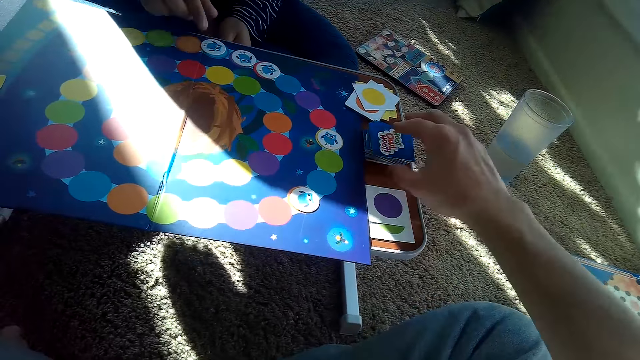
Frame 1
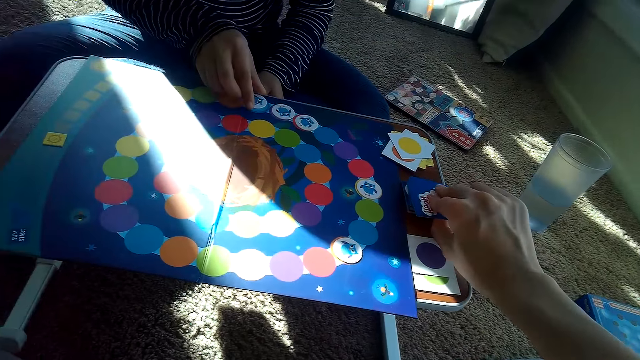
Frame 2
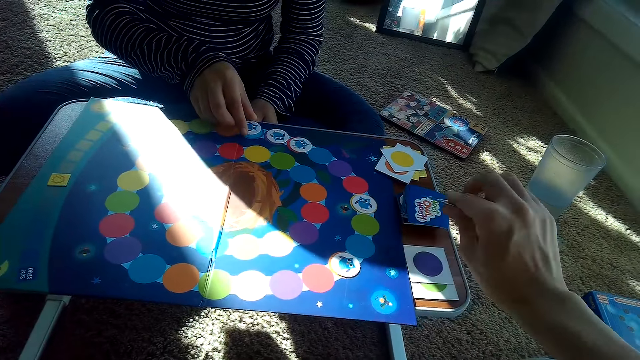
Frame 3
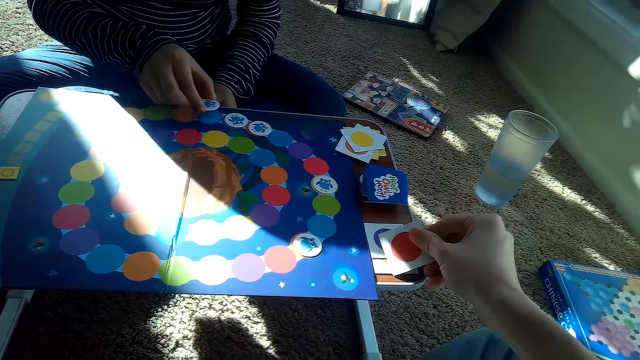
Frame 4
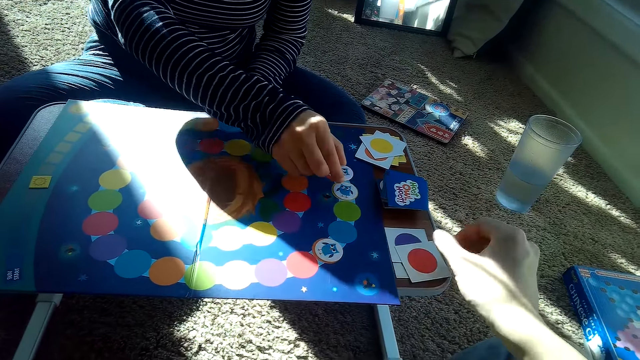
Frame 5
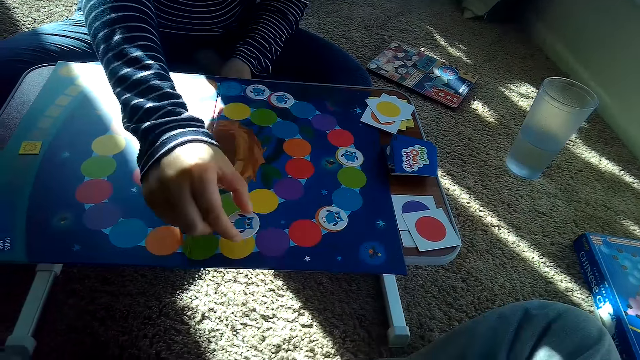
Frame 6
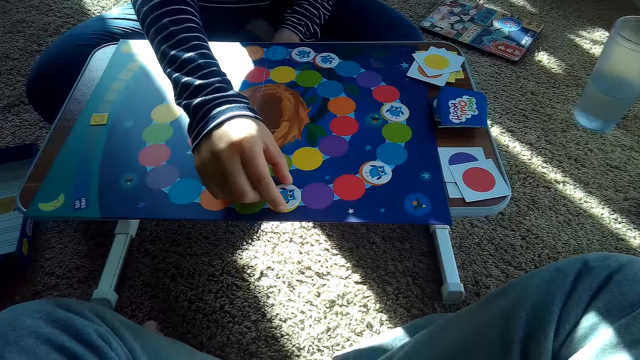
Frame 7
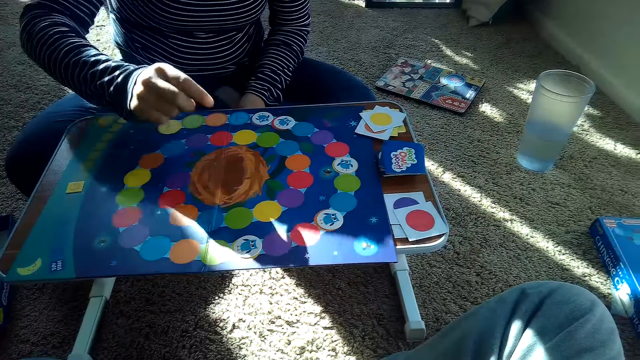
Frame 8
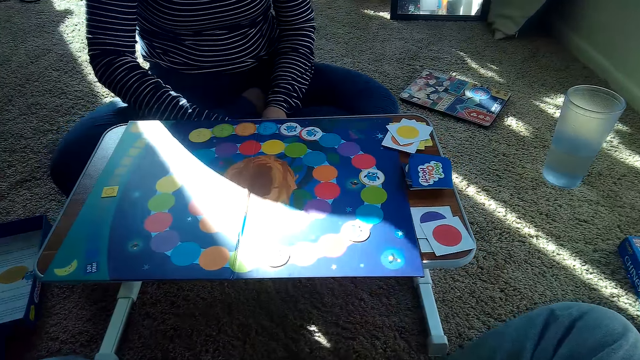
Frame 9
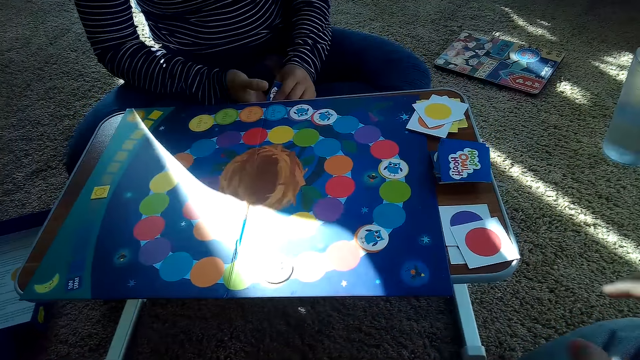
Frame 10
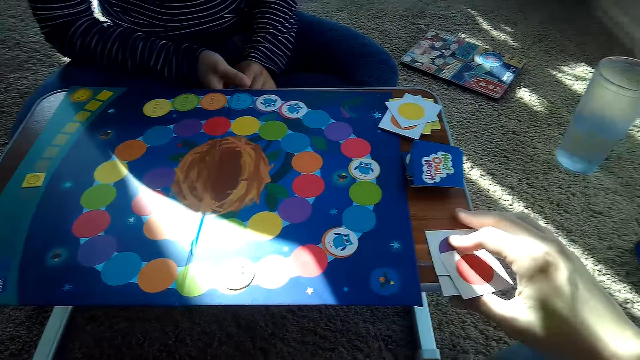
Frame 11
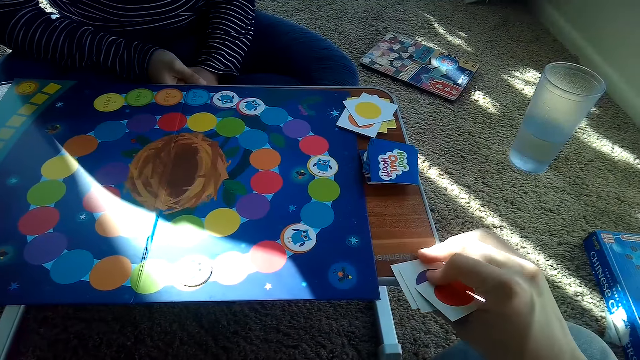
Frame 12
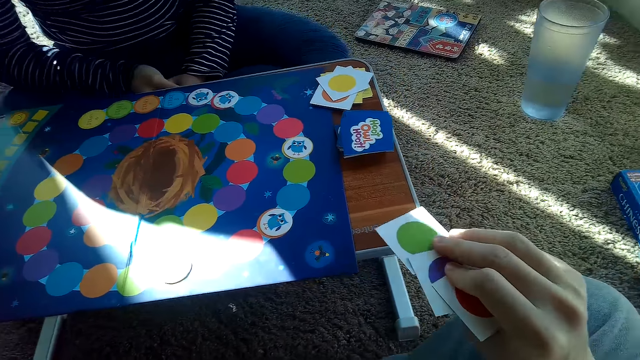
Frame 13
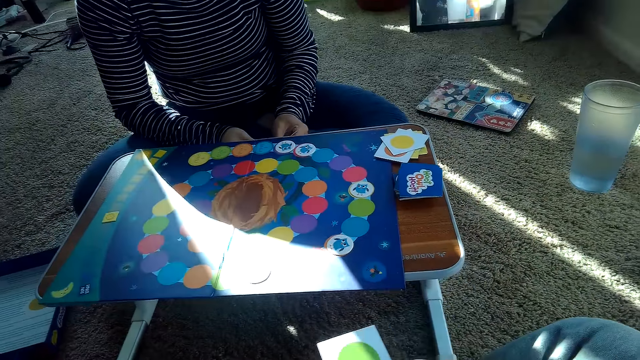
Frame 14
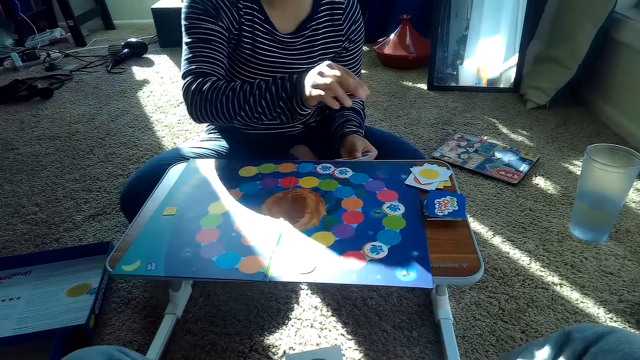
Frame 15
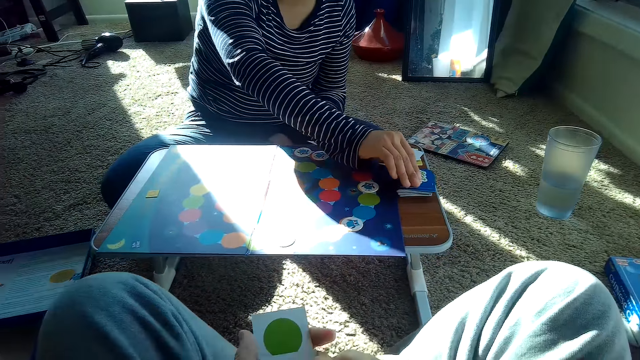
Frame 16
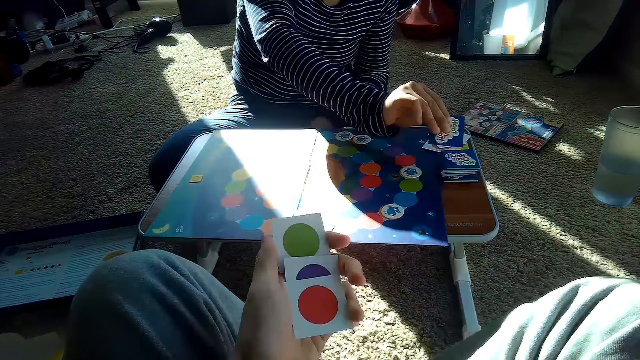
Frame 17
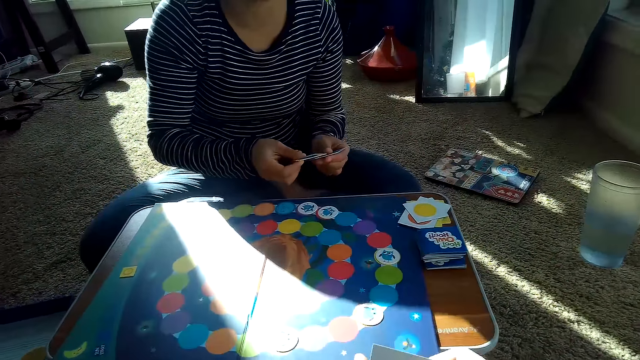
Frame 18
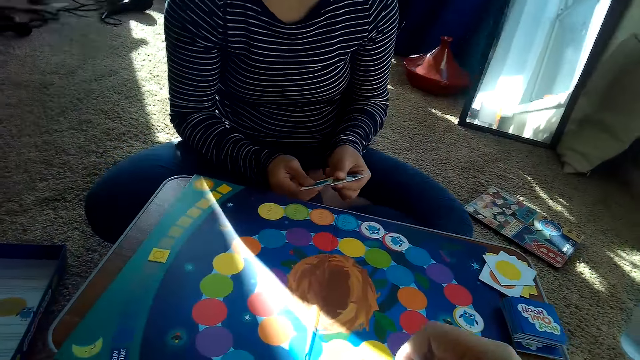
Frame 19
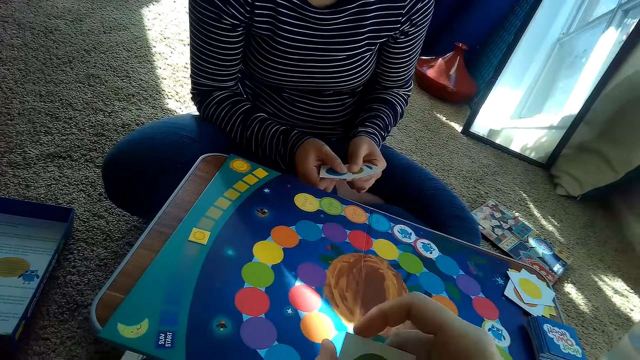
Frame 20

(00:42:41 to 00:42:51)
The camera wearer picks a card from the stack of cards on the table with his right hand. The partner picks a card. The camera wearer drops the cards on the table with his right hand. The partner adjusts the chip on the game board with her right hand. She places the card on the game board. The camera wearer picks up the card on the table with his right hand. The partner picks a card from the stack of cards on the table with her right hand.

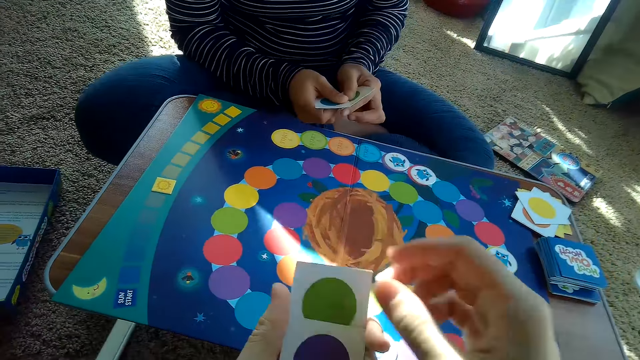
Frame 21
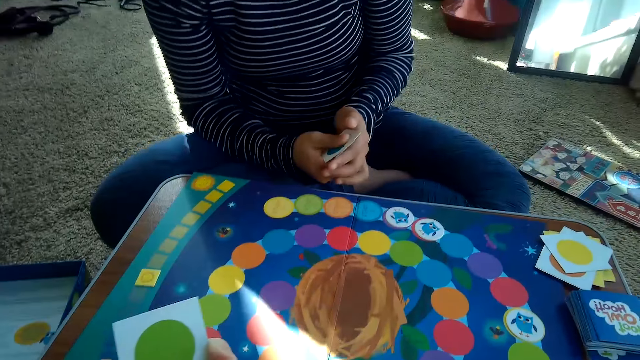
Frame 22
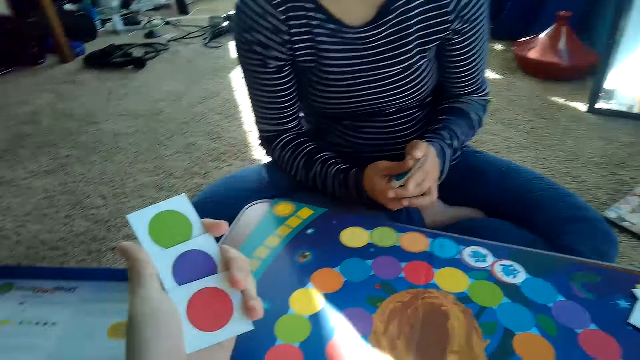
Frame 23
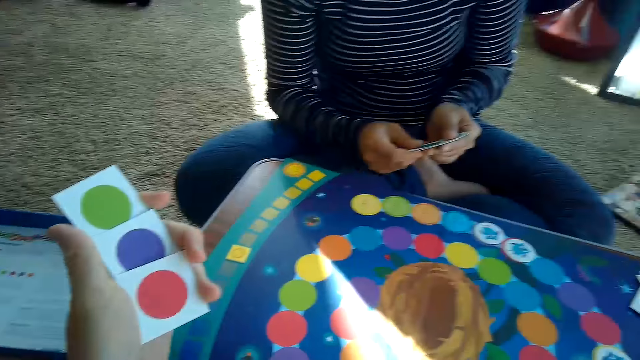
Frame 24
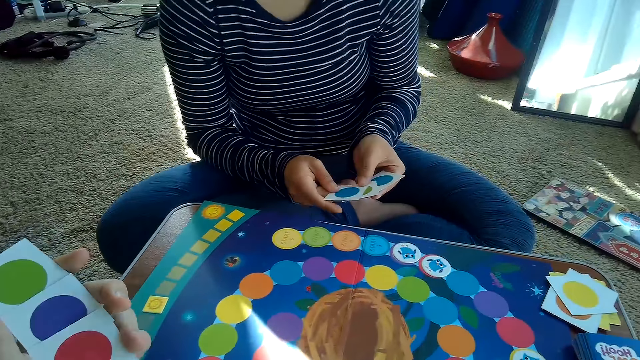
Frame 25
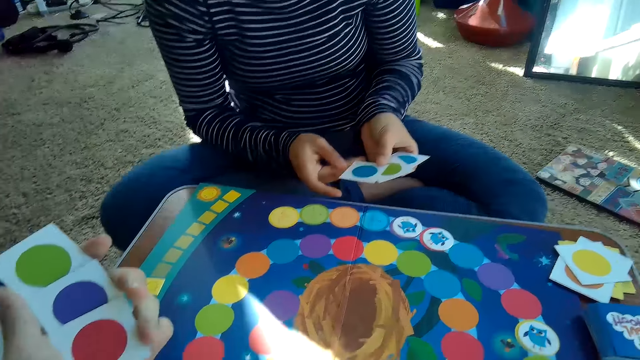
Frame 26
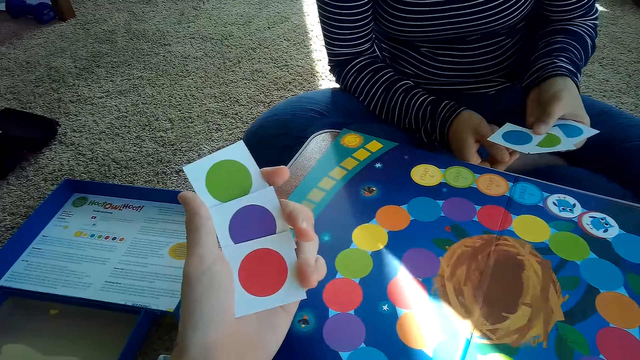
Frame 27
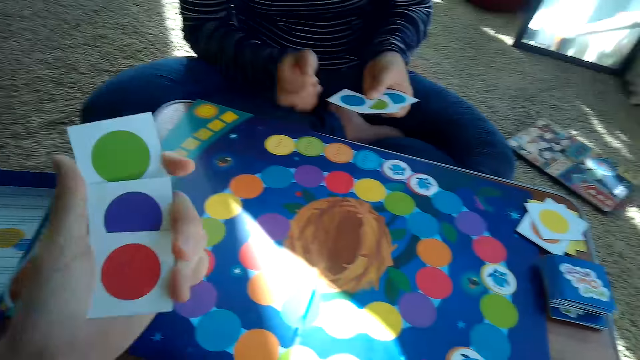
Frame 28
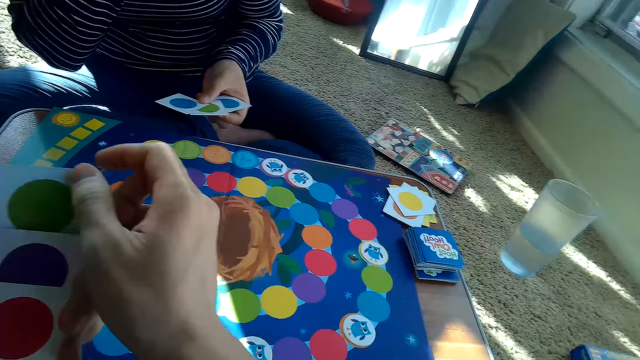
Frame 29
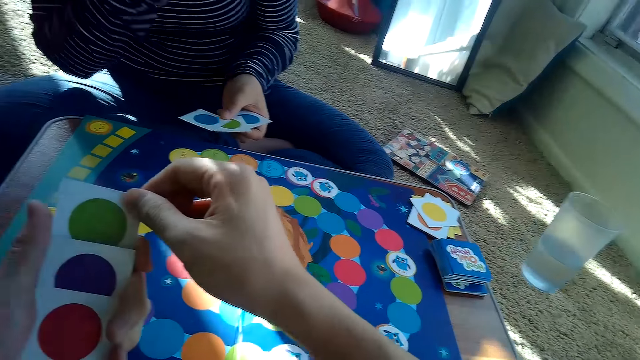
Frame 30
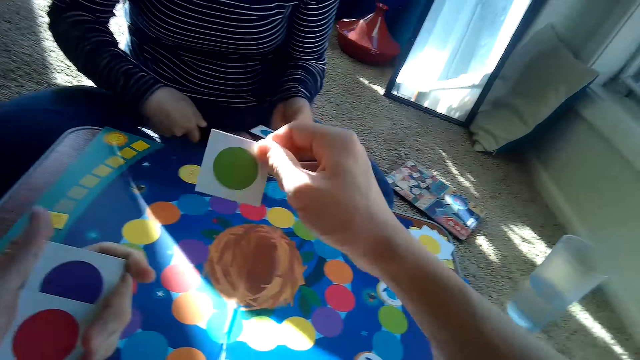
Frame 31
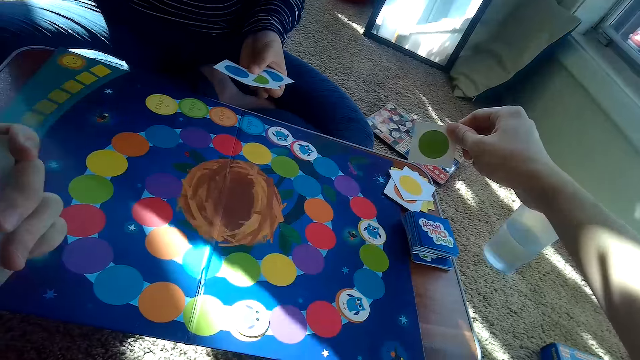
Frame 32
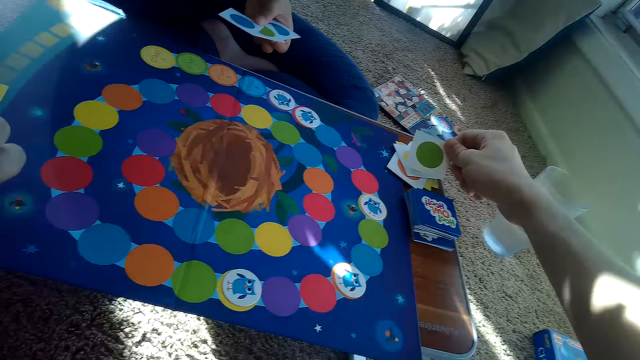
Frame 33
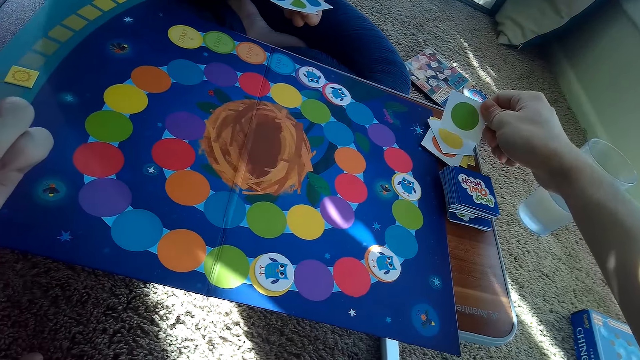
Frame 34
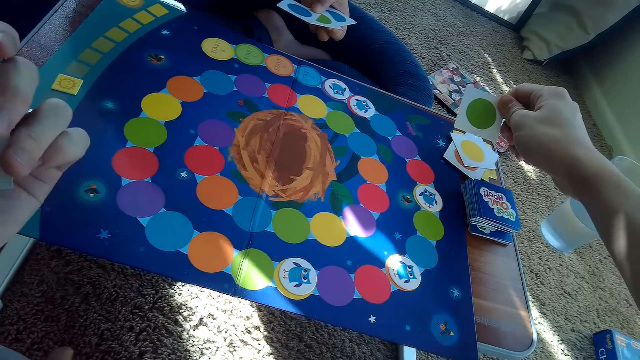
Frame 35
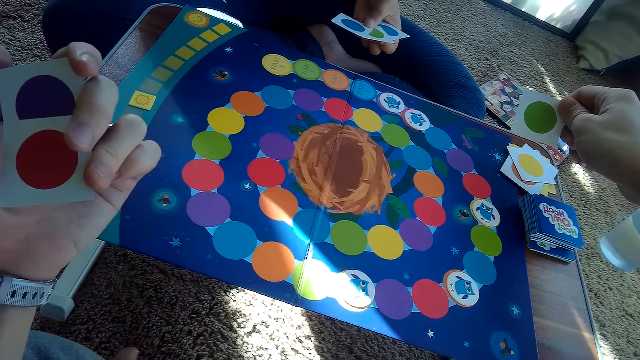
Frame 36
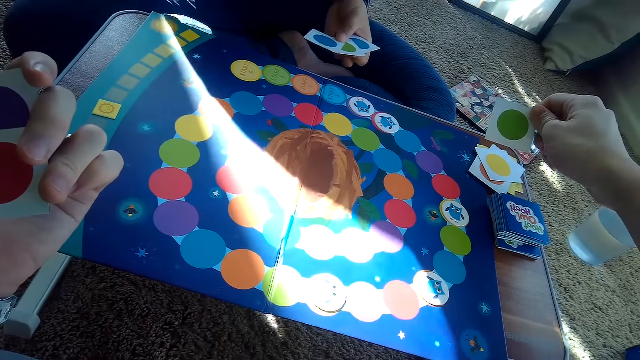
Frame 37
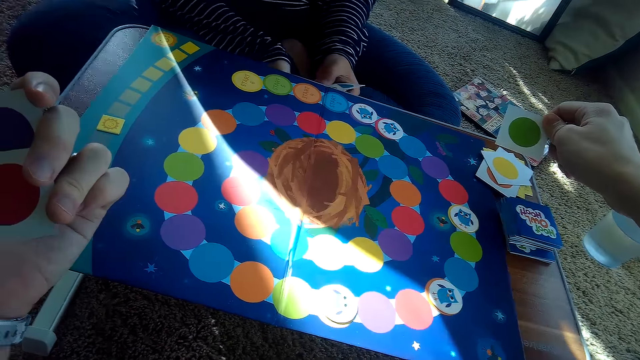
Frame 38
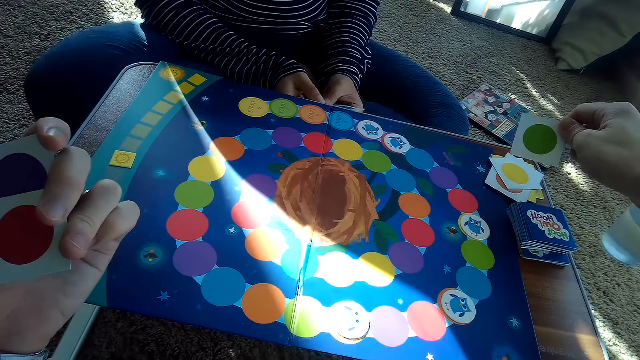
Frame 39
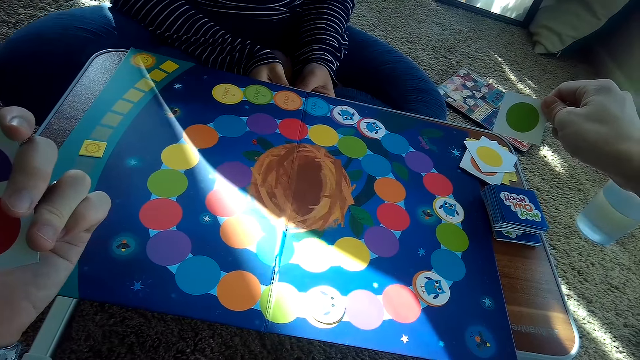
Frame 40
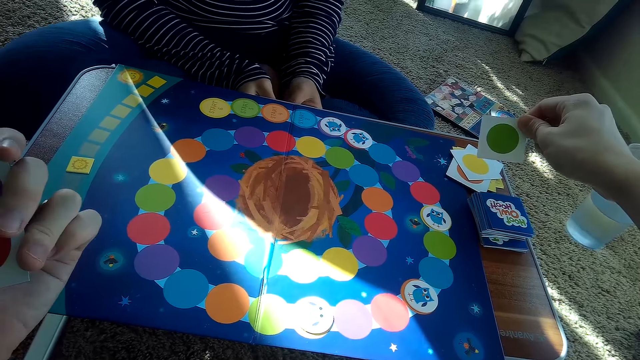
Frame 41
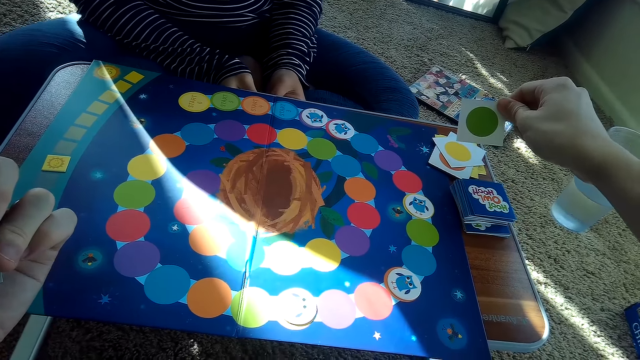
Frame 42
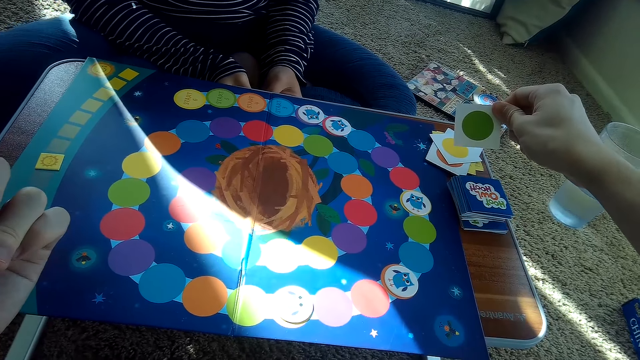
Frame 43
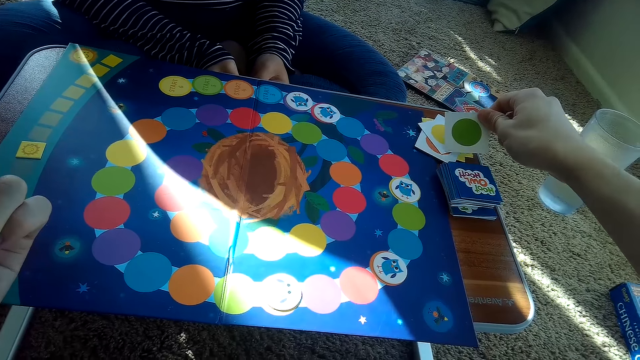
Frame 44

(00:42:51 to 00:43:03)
The camera wearer shows his cards to his partner. He holds the cards with his left hand. He places a card on his partner's stack of cards with his right hand. He holds a card.
